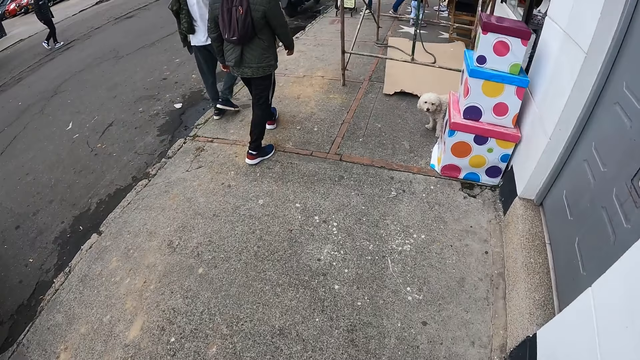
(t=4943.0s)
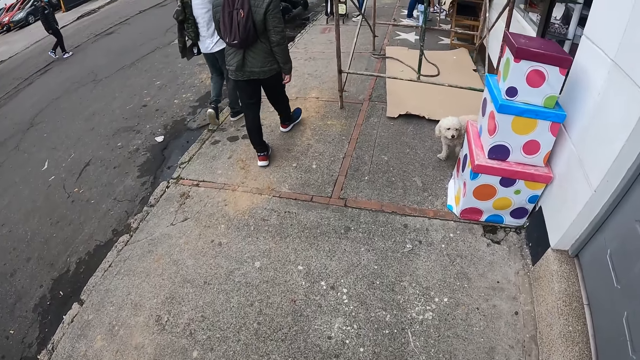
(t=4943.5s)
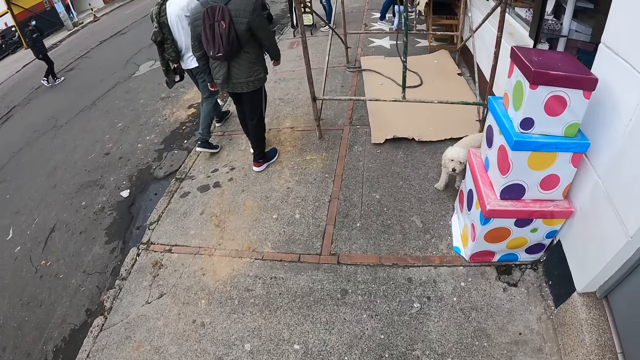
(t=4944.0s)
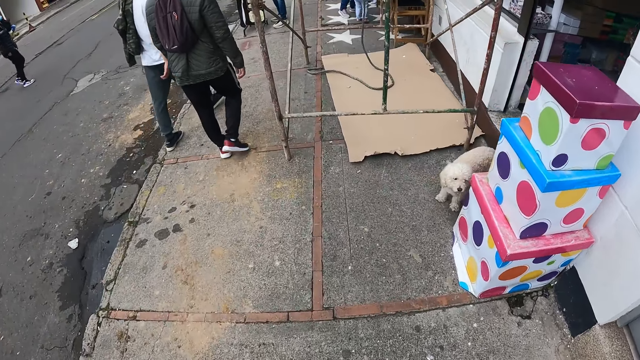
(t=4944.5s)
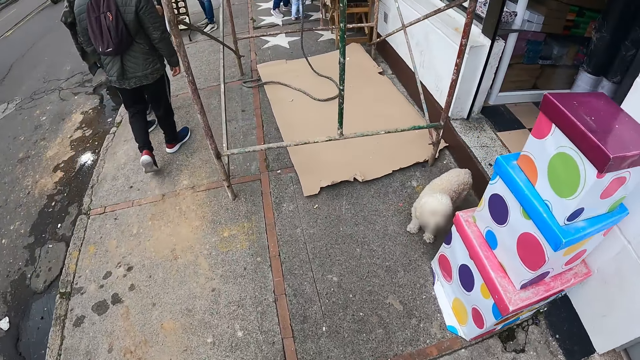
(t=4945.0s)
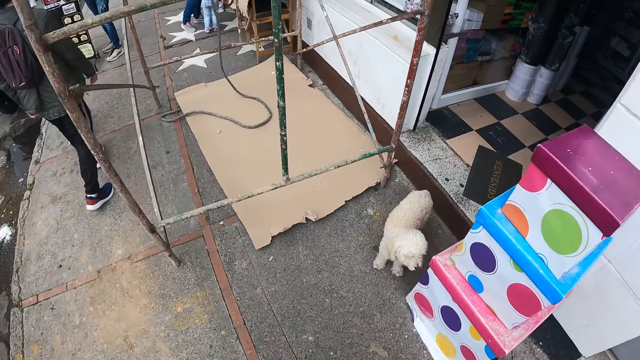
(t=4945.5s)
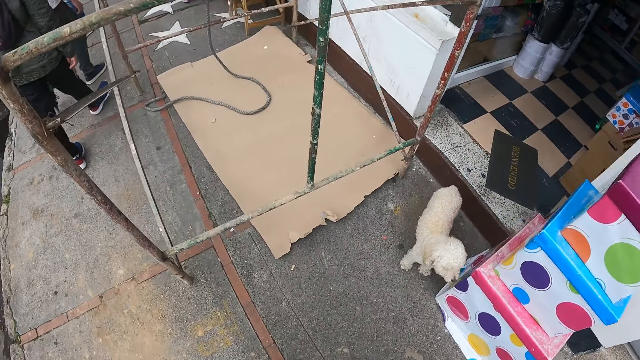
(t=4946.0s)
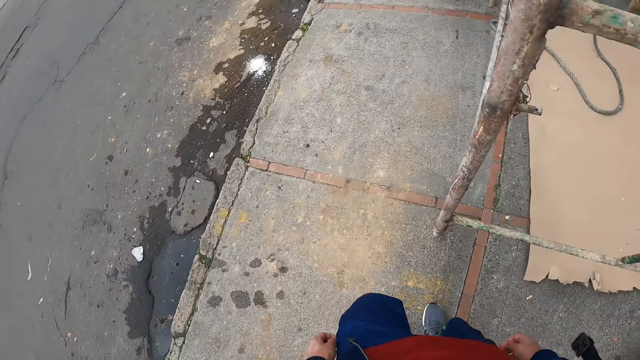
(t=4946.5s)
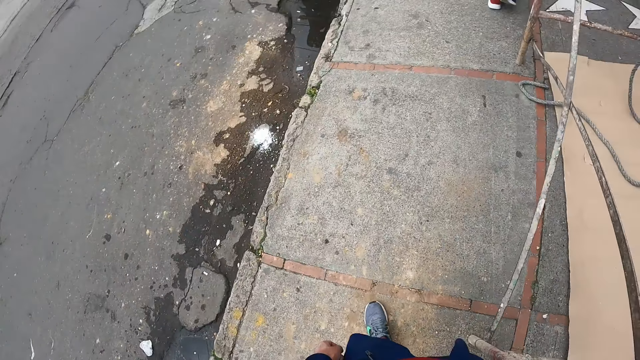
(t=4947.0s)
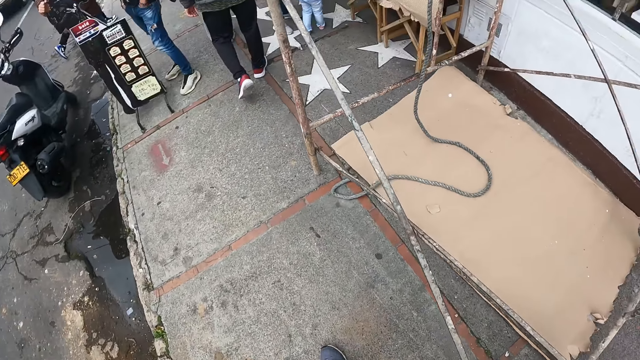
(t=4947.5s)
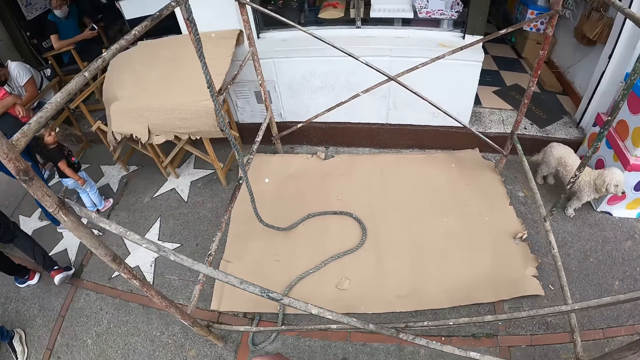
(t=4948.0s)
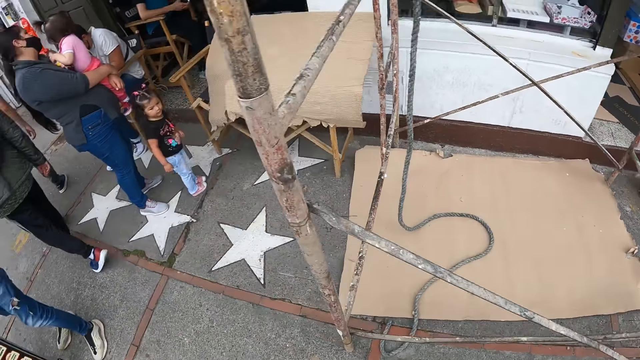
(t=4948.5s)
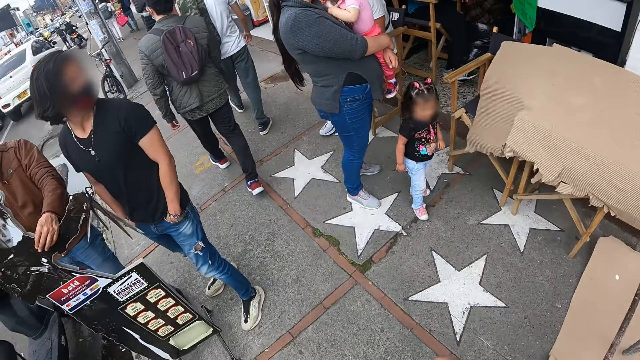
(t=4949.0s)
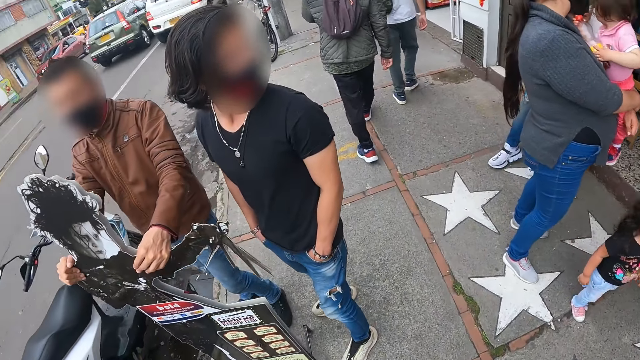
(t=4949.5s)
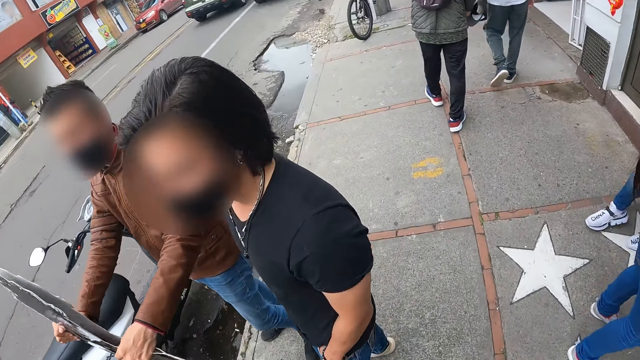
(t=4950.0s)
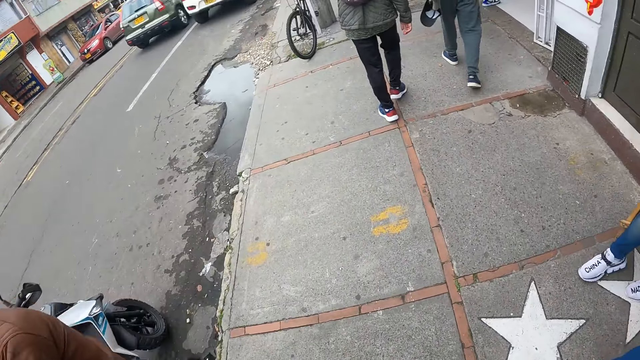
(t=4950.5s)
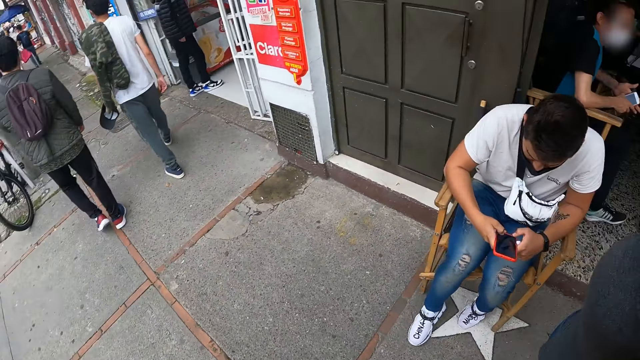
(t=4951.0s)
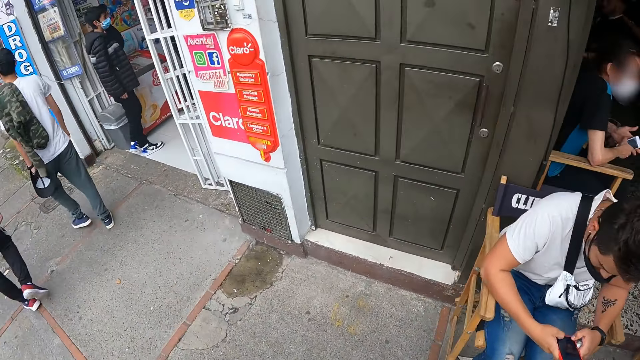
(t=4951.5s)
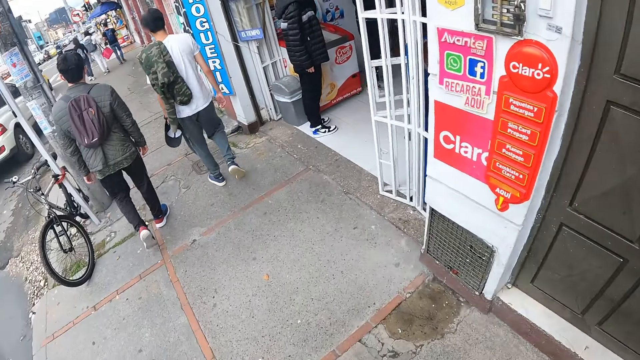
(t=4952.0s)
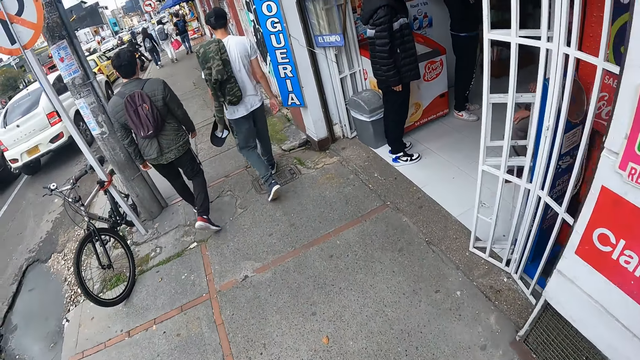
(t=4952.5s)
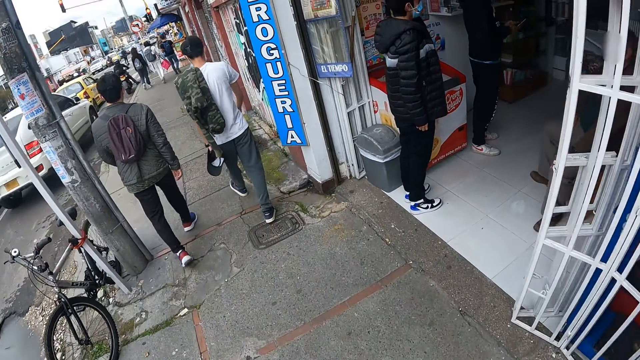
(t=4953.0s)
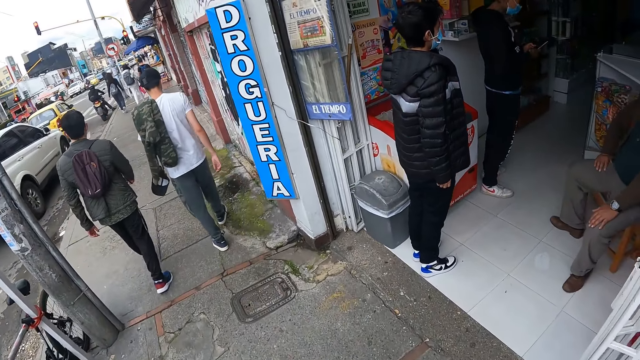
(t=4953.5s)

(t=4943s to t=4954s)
The camera wearer looks around. A lady holds a child. A man stands on the sidewalk. The camera wearer looks around. Another man stands on the sidewalk. A child stands on the sidewalk. Another man operates a phone.

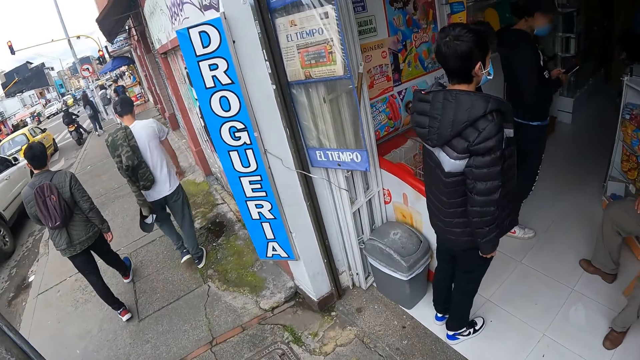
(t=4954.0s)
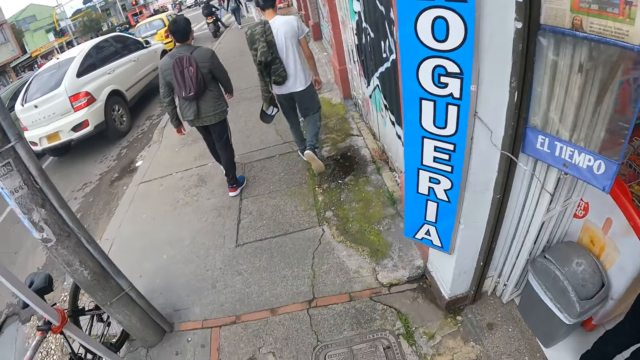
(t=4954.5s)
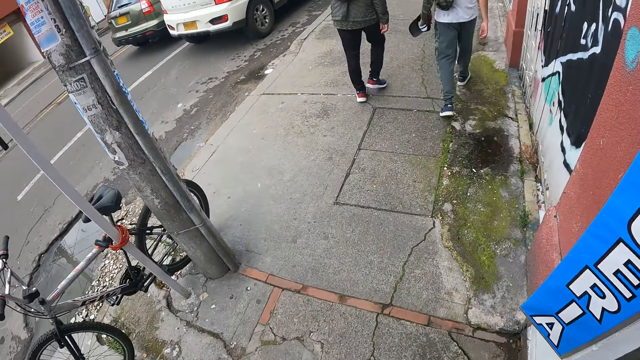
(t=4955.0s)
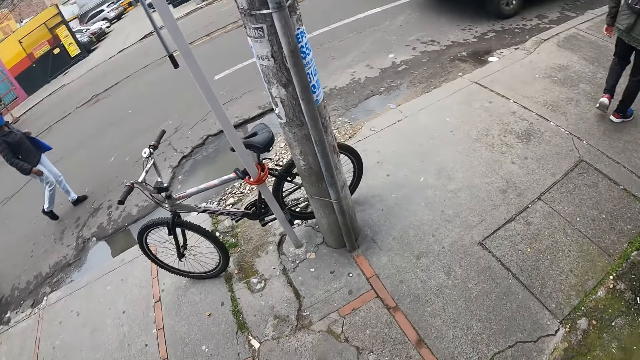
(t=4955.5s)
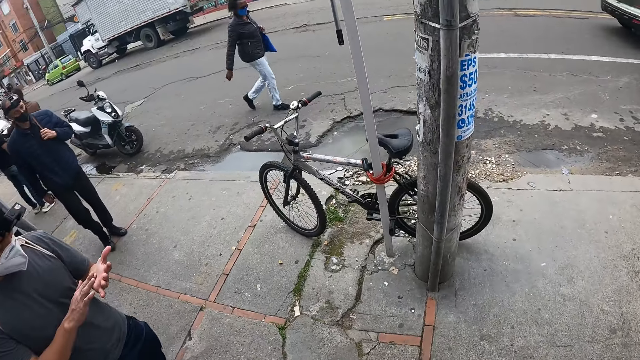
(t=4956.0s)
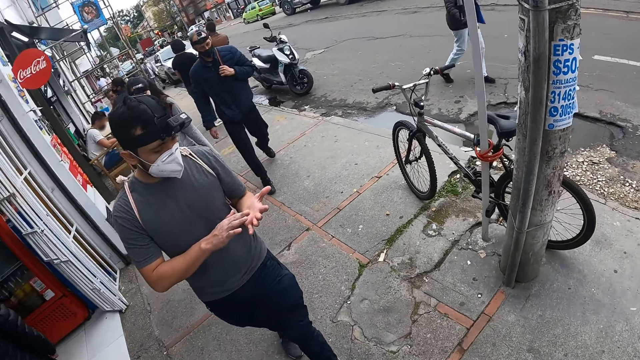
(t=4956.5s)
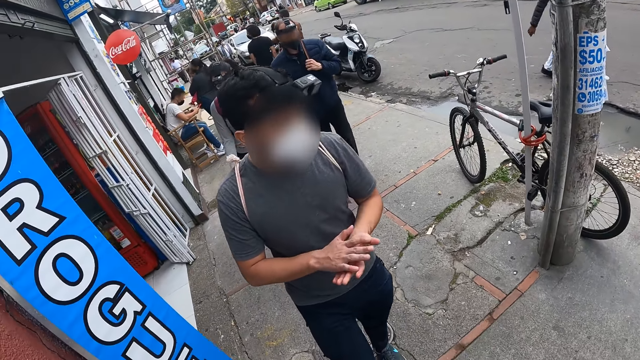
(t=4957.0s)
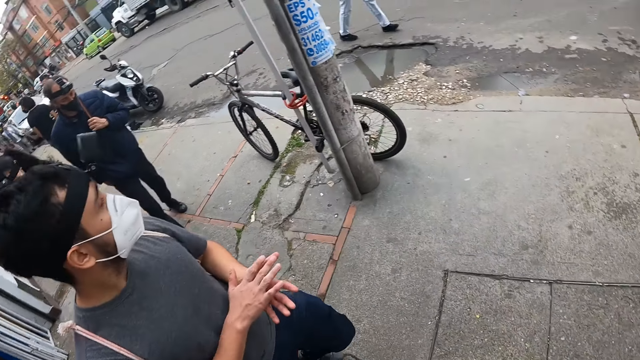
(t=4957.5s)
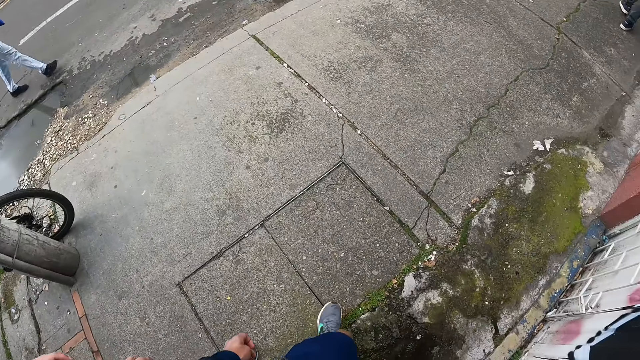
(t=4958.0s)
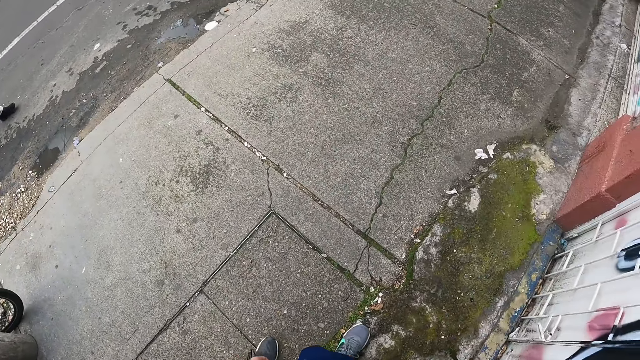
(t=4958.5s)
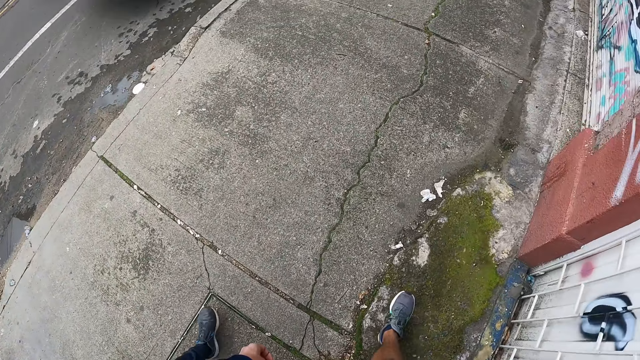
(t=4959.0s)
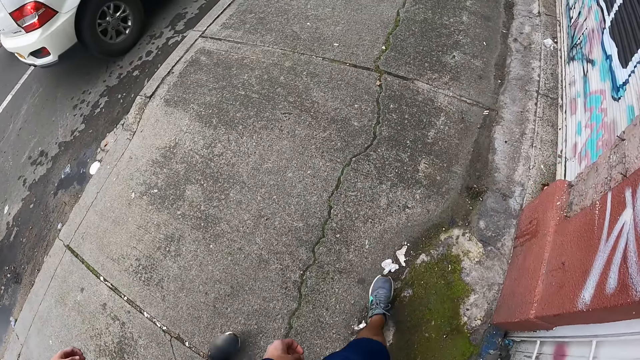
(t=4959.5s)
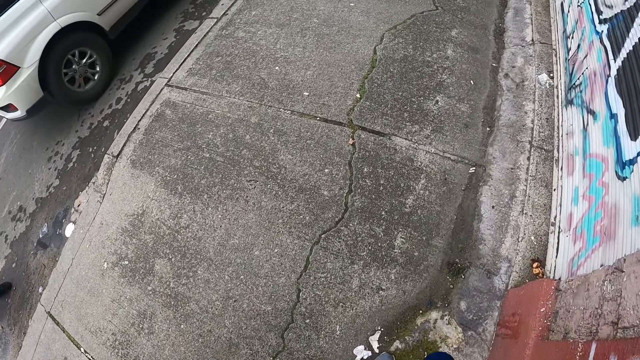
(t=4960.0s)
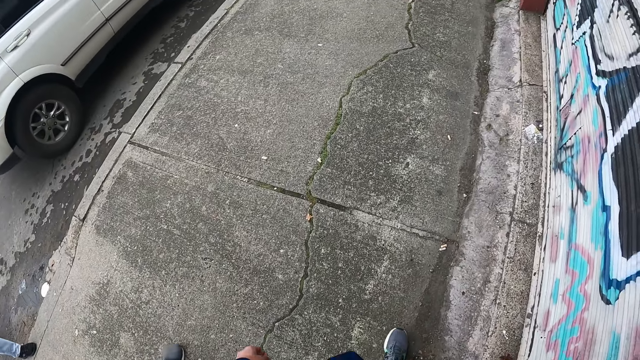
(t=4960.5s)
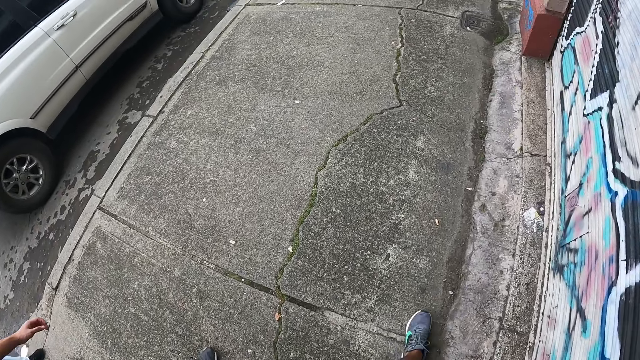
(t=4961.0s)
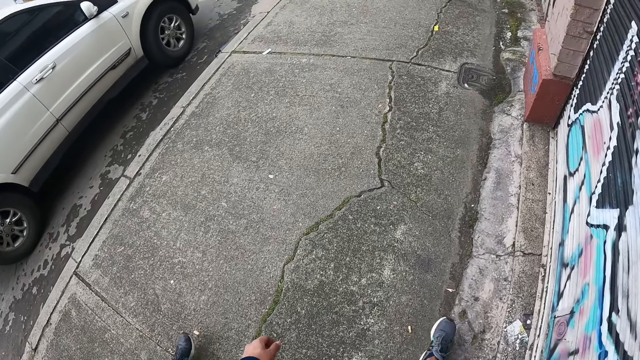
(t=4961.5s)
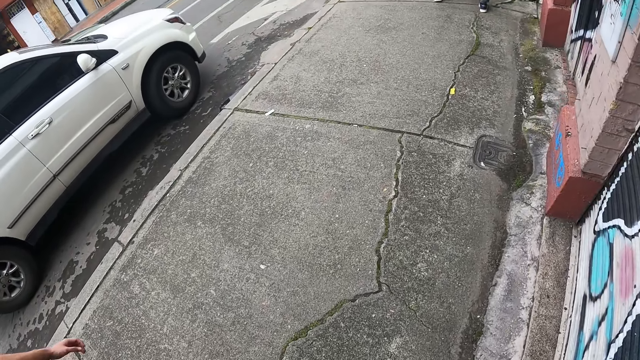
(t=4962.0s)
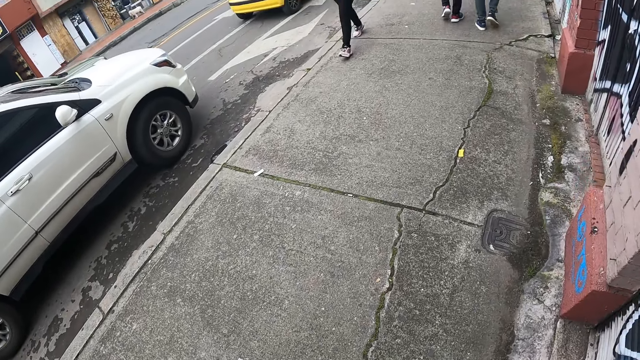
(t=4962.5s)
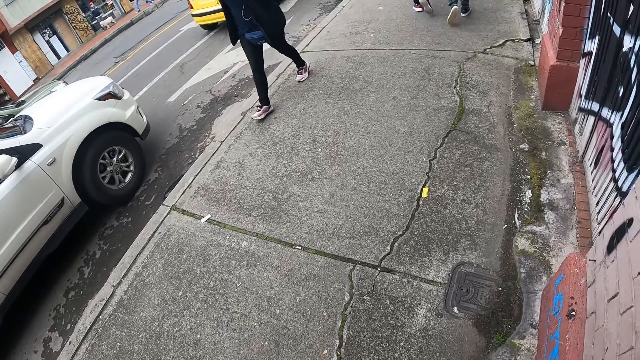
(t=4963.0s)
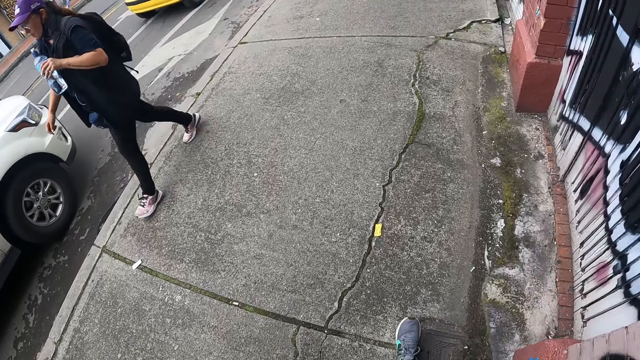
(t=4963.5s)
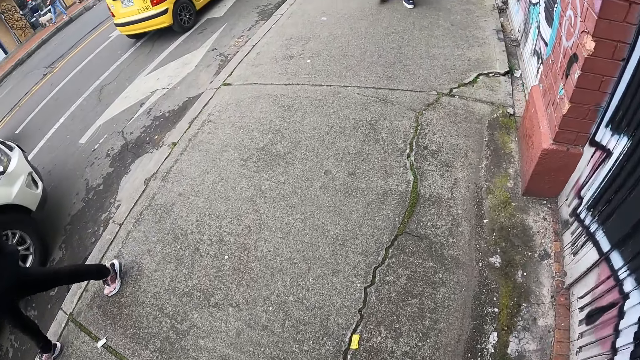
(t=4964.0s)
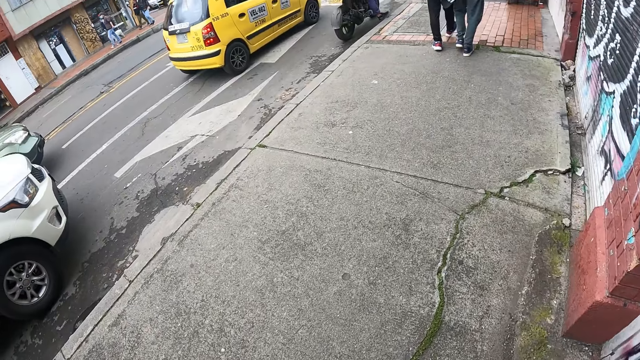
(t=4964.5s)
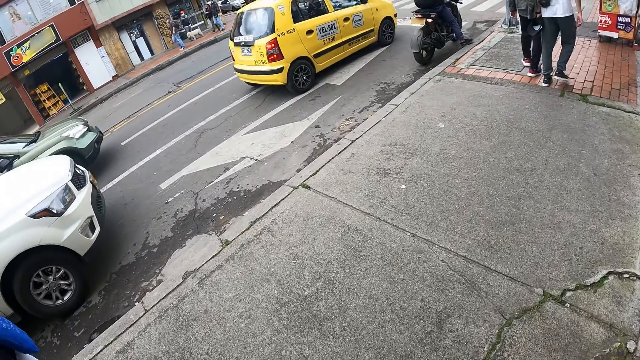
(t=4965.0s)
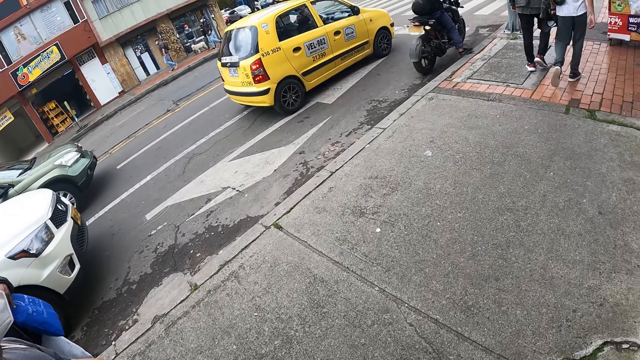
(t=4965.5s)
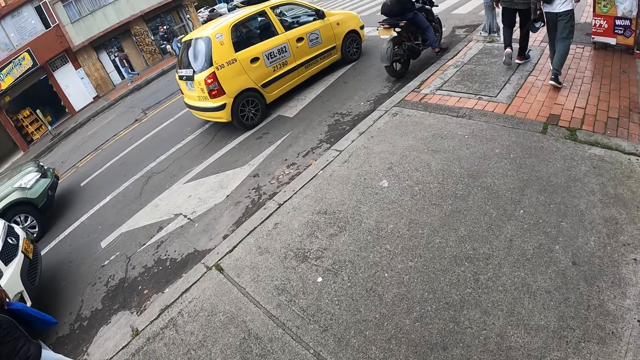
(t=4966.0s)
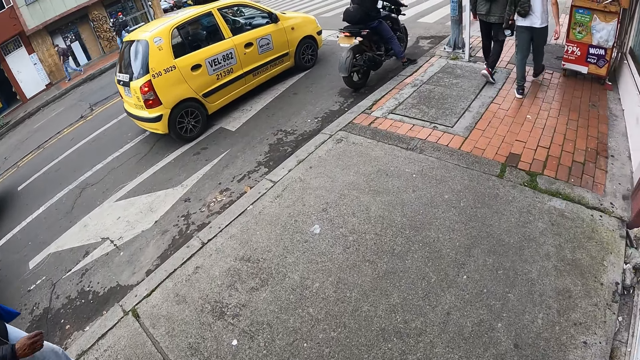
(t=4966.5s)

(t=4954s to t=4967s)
The camera wearer looks around. A man rubs his hand. A lady walks to the opposite direction.
